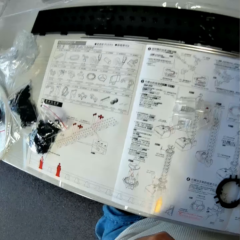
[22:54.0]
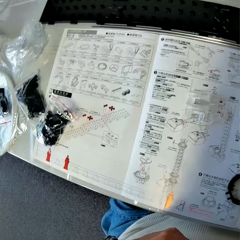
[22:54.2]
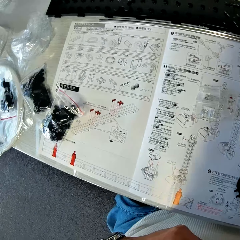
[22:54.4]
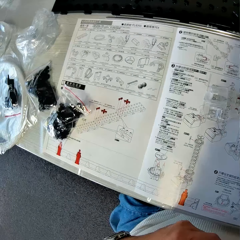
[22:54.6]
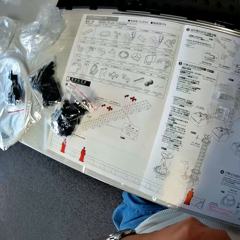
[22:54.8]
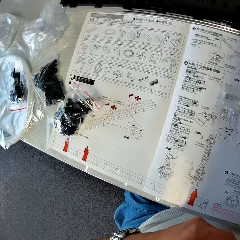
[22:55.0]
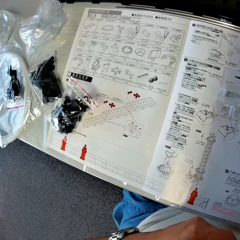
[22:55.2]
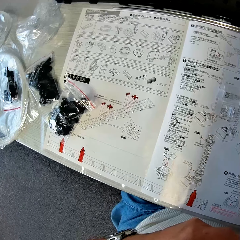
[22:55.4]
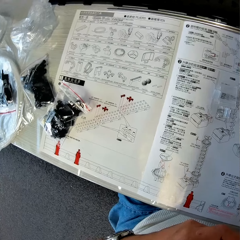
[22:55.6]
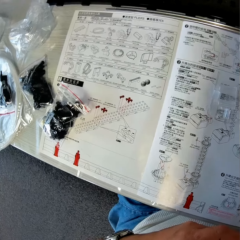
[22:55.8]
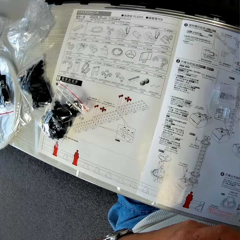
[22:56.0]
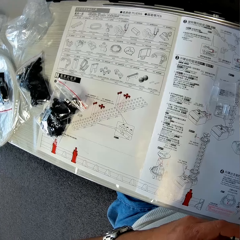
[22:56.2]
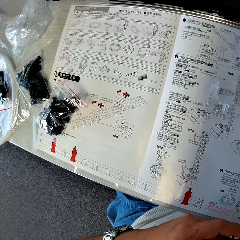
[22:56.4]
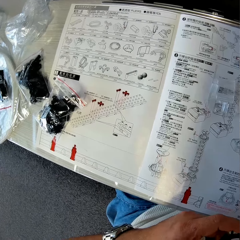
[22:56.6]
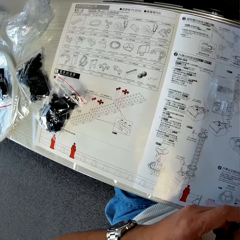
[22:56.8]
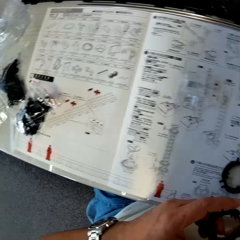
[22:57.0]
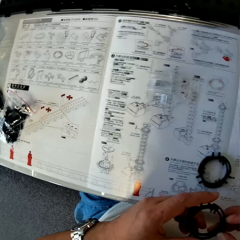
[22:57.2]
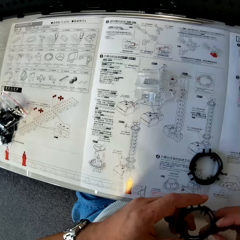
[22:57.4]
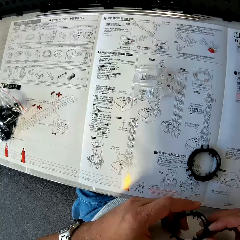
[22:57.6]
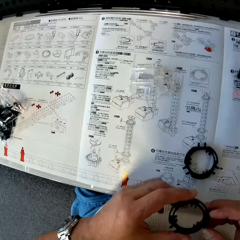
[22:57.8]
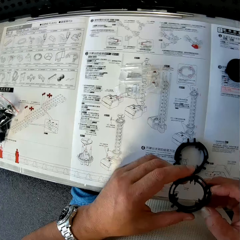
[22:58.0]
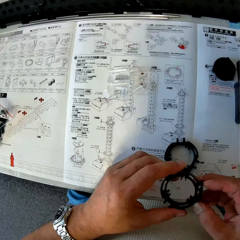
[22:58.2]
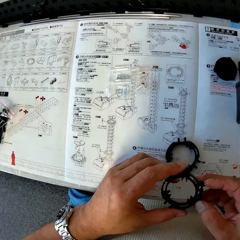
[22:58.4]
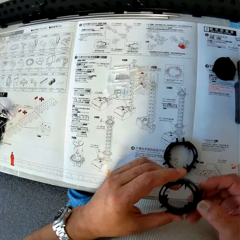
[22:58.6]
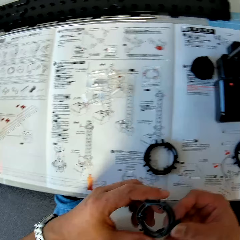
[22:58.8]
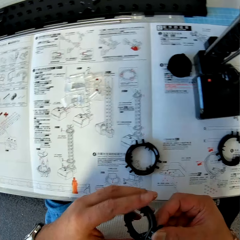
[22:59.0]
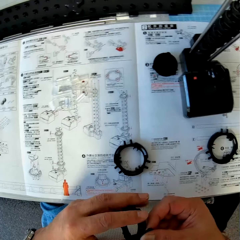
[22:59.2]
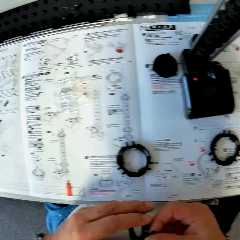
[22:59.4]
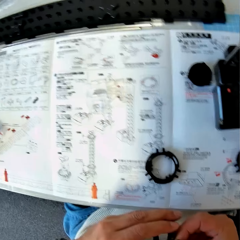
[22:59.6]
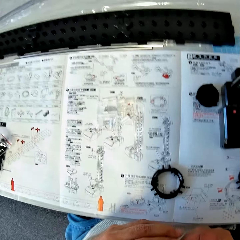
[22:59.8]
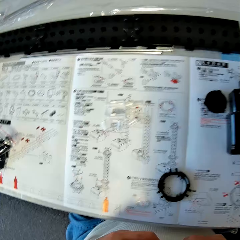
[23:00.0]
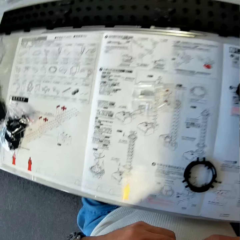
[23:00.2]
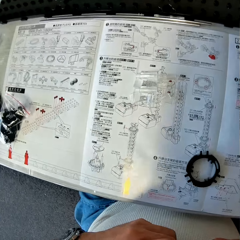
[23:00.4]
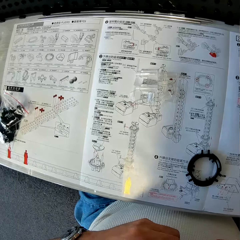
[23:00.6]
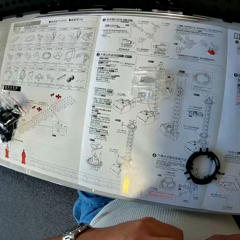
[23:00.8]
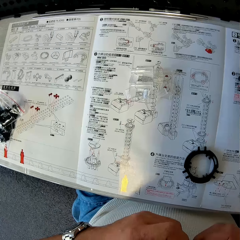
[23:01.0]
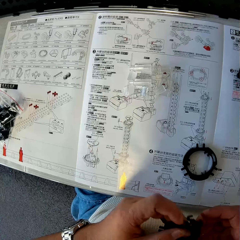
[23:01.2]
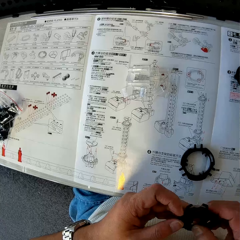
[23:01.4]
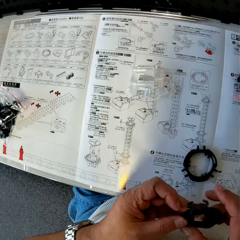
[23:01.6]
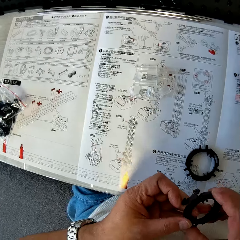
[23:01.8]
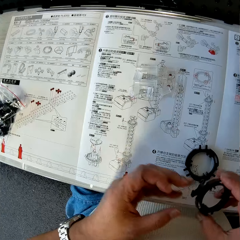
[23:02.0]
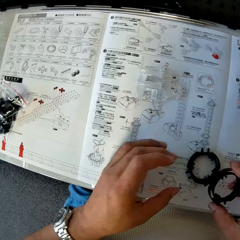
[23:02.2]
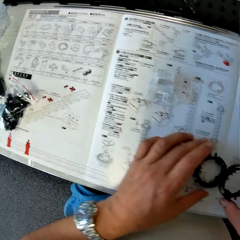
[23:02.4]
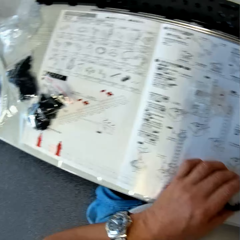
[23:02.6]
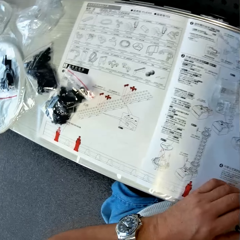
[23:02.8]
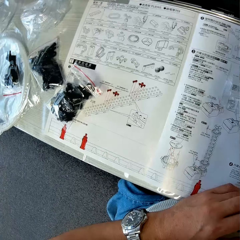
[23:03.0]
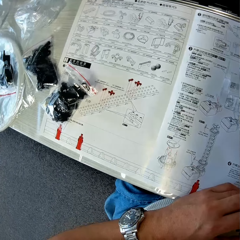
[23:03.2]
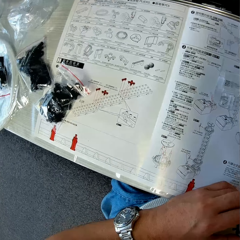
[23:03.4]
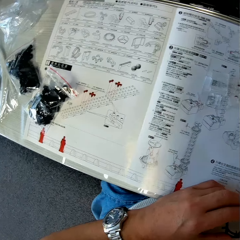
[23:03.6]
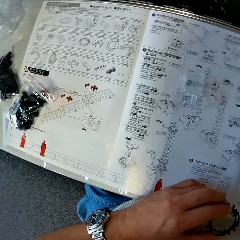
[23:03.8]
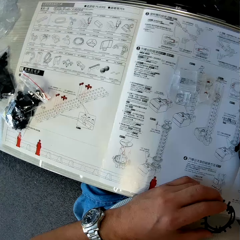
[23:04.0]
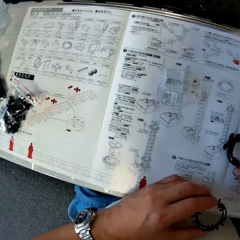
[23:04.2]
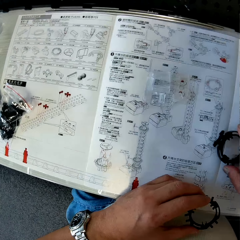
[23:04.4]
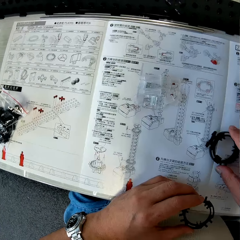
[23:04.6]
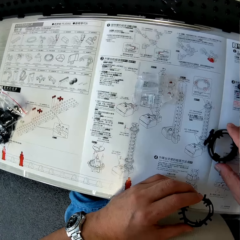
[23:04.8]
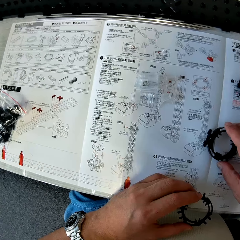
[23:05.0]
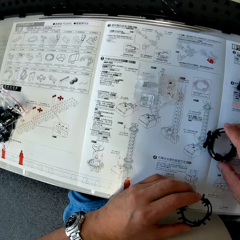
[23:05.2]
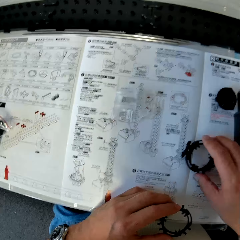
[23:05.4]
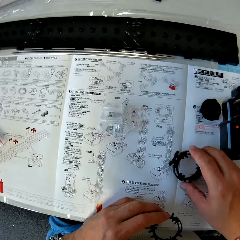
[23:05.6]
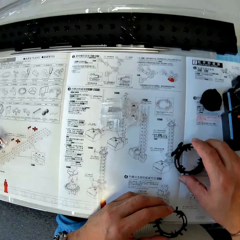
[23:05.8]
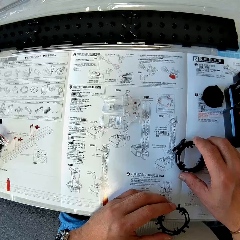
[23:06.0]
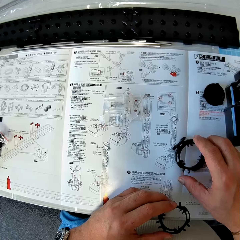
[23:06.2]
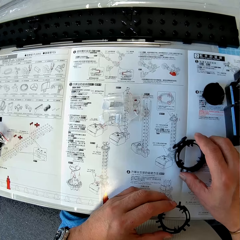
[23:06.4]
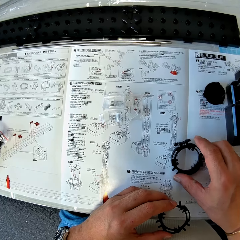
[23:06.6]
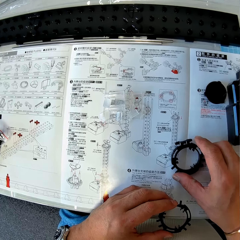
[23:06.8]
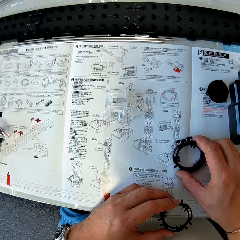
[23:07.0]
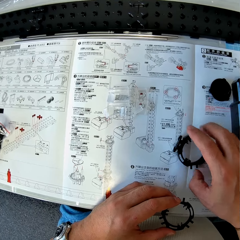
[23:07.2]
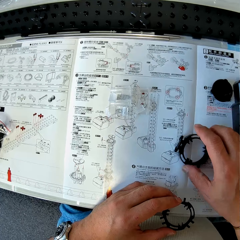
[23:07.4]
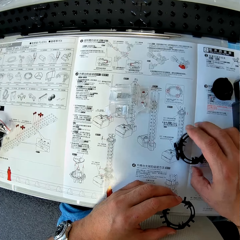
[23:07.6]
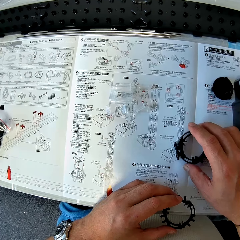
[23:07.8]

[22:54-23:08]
The camera wearer looks at a spacerail instruction manual. He adjusts the elevator ring with both hands. He picks the elevator ring on the spacerail instruction manual with the left hand. He holds the elevator ring with the right hand. He looks at the spacerail instruction manual. He rolls the elevator ring on his right hand on the book. He adjusts the elevator ring on the spacerail instruction manual.

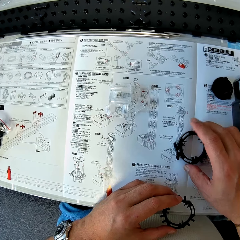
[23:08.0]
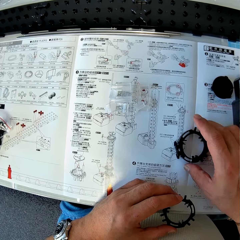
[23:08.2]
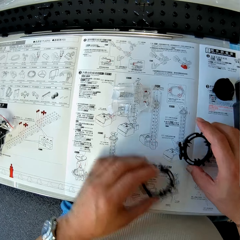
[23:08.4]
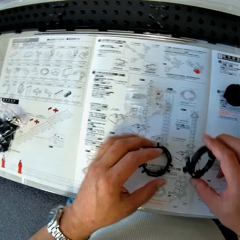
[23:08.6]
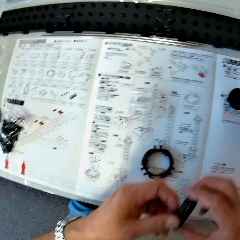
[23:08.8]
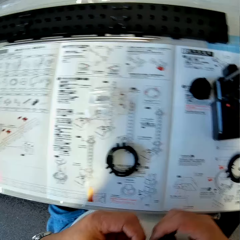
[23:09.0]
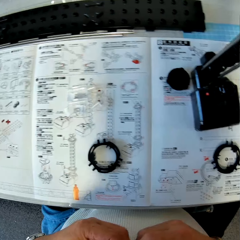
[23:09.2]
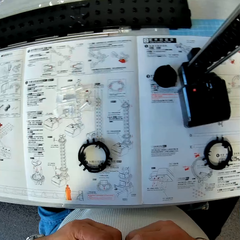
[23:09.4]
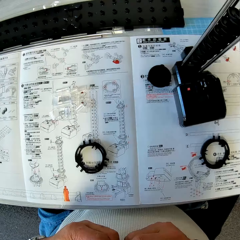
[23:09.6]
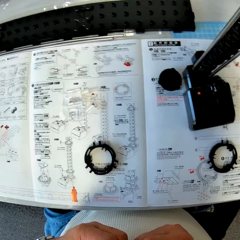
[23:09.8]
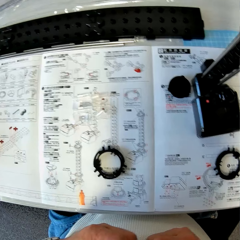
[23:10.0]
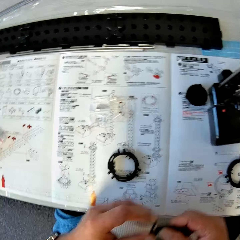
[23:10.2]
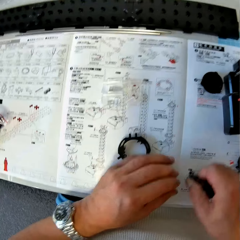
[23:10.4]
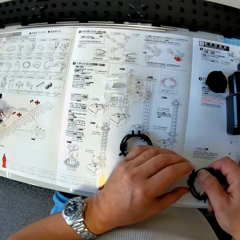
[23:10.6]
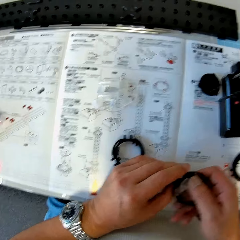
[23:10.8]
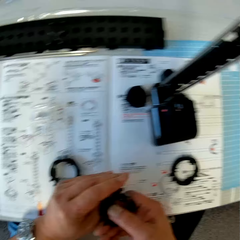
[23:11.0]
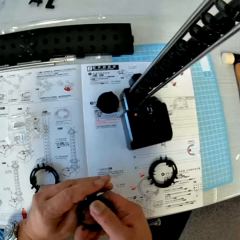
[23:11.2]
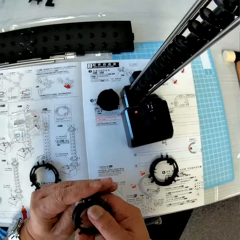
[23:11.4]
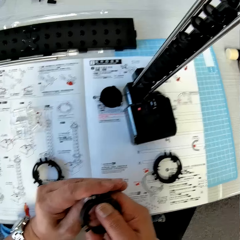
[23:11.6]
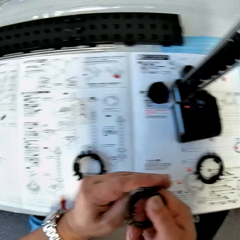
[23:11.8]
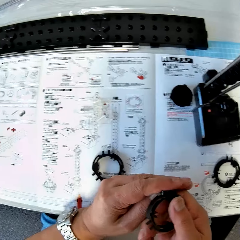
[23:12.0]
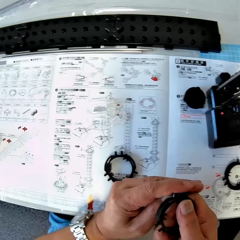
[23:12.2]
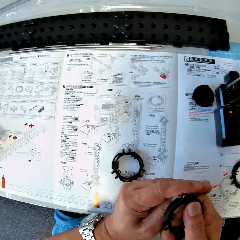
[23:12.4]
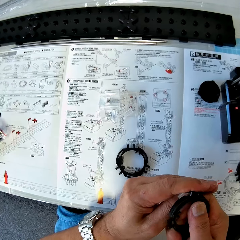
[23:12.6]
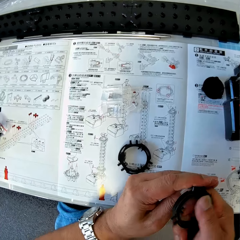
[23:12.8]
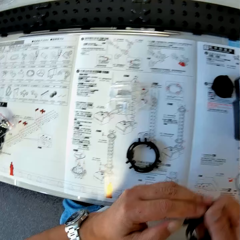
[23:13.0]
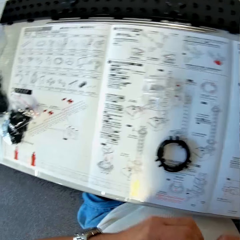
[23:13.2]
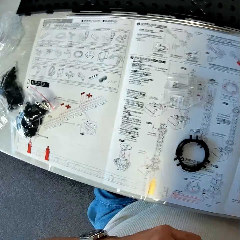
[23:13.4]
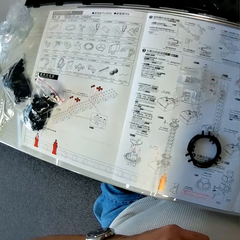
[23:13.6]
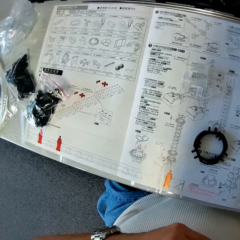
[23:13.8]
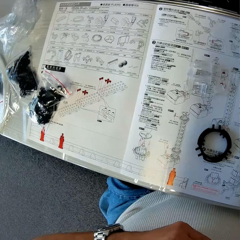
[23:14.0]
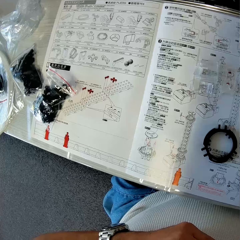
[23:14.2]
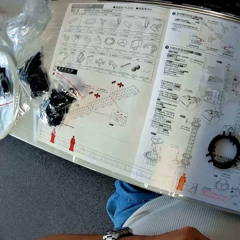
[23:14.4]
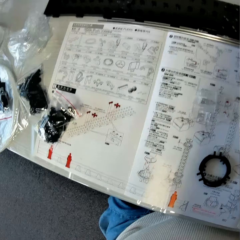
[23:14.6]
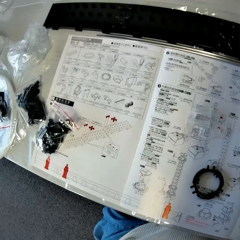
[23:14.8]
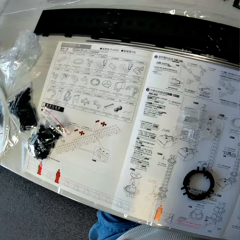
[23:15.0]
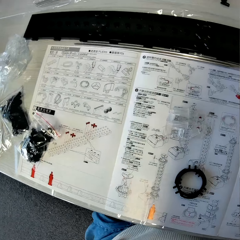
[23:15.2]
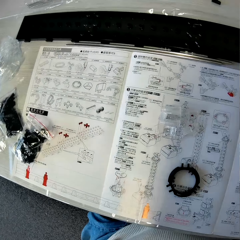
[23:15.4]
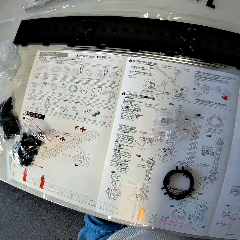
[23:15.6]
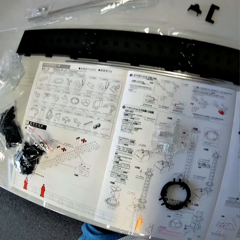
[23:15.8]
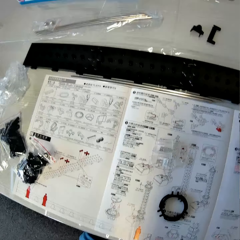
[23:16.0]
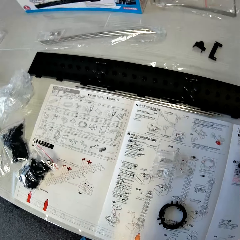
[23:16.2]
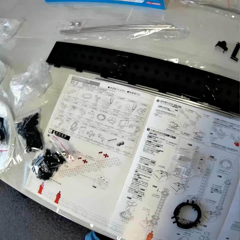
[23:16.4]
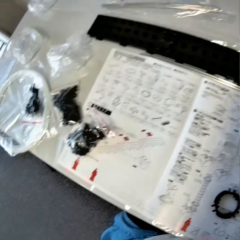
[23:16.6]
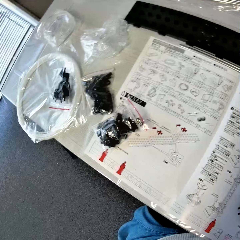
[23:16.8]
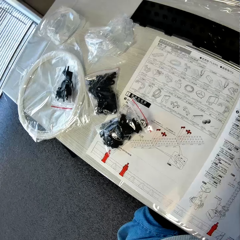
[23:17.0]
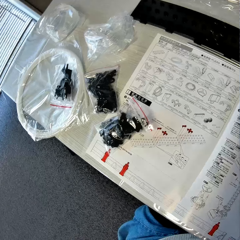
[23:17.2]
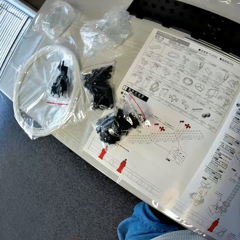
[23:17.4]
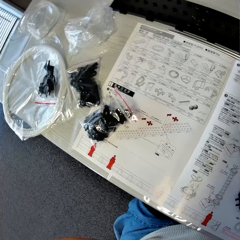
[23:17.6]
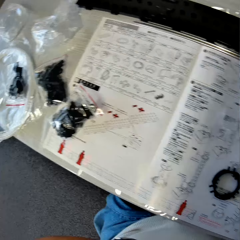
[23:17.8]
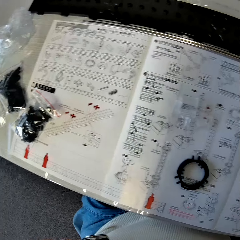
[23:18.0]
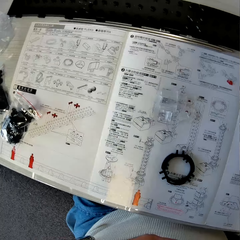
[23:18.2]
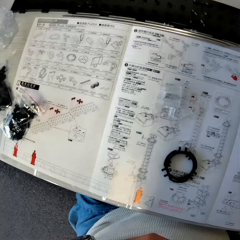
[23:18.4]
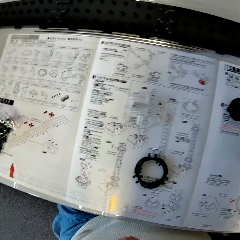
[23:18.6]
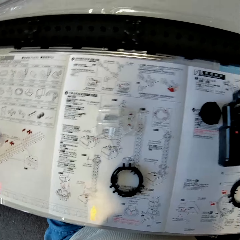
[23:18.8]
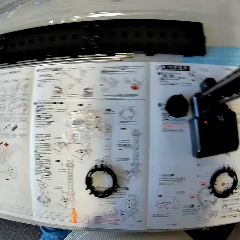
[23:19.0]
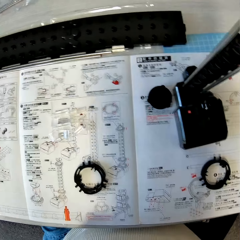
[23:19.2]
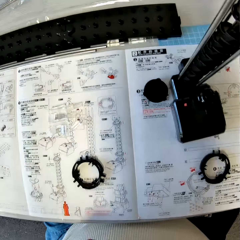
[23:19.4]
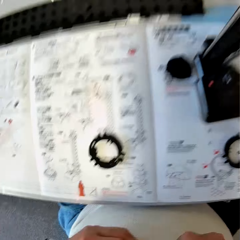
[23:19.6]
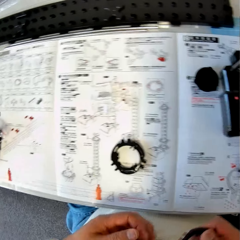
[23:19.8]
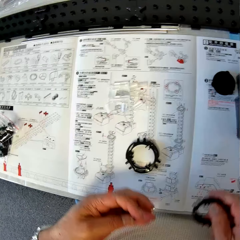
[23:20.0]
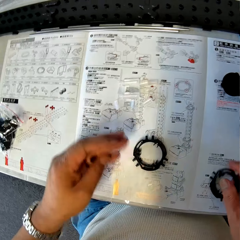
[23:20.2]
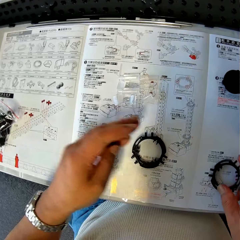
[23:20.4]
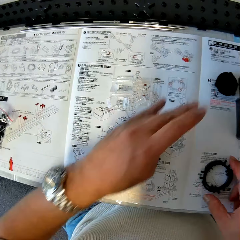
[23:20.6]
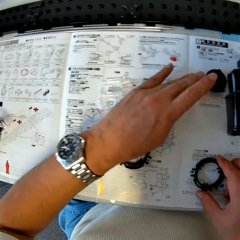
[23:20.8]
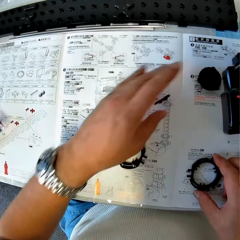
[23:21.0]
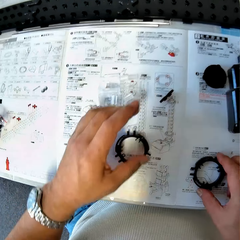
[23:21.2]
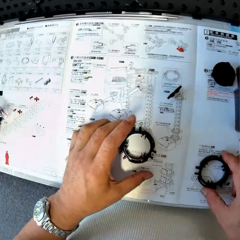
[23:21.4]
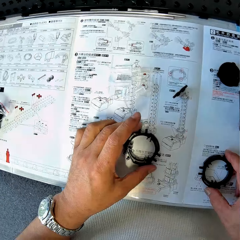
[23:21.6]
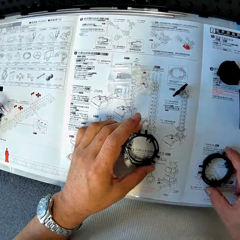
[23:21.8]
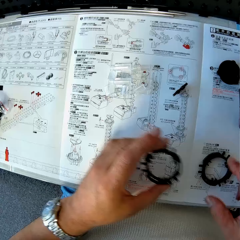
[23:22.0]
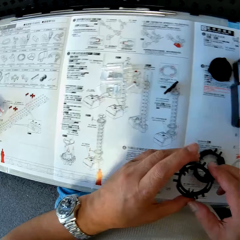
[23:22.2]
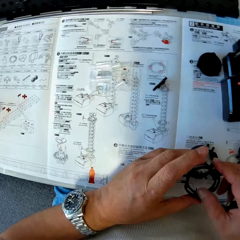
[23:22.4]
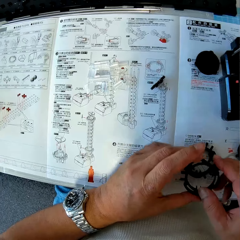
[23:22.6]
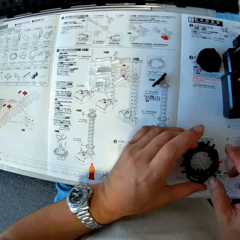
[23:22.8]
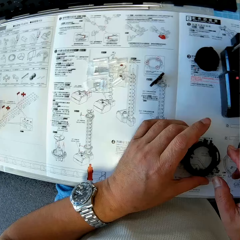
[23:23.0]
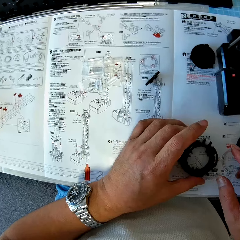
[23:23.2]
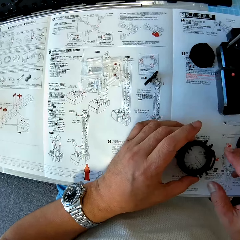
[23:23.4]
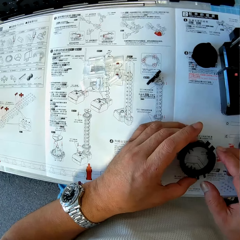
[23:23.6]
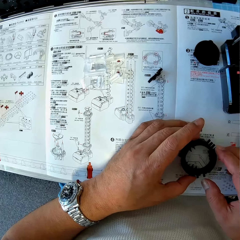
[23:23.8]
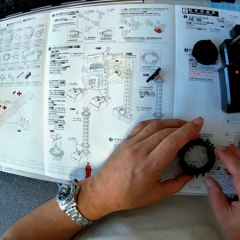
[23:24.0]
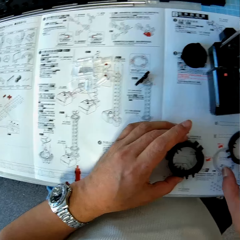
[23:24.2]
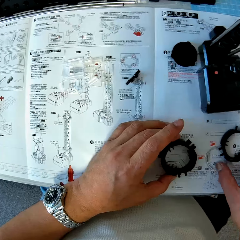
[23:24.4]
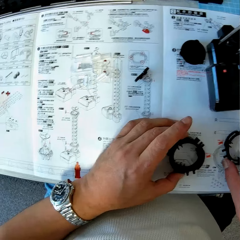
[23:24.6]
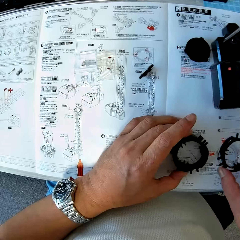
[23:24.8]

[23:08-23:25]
The camera wearer puts down the elevator ring on the spacerail instruction manual with the left hand. He lifts the other elevator ring on the spacerail instruction manual with the left hand. He adjusts the elevator ring with both hands. He disconnects something from the elevator ring. He looks at the spacerail instruction manual. He separates something from the elevator ring. He puts down the elevator ring on the spacerail instruction manual with his right hand. He touches an elevator ring cover with his left hand. He puts down the object on the spacerail instruction manual. He picks an elevator ring on the spacerail instruction manual with the left hand. He positions the elevator ring on top of the other elevator ring.
